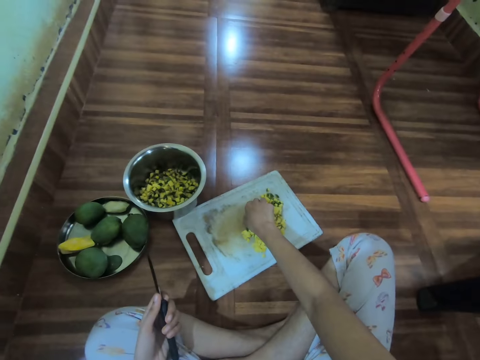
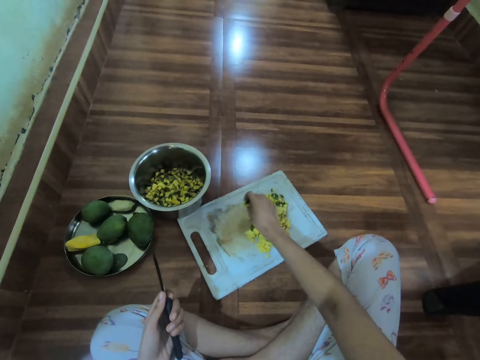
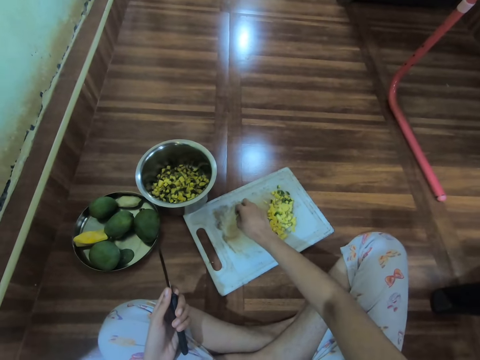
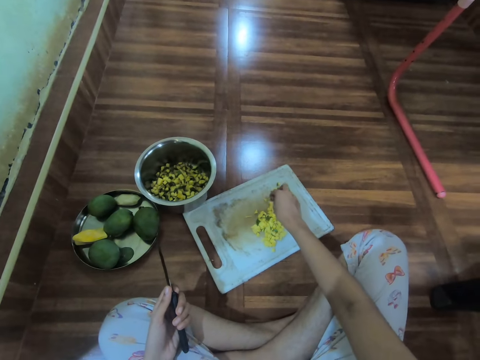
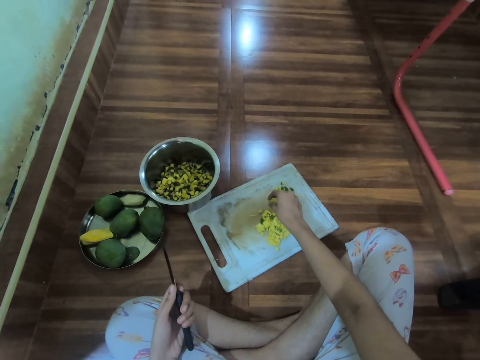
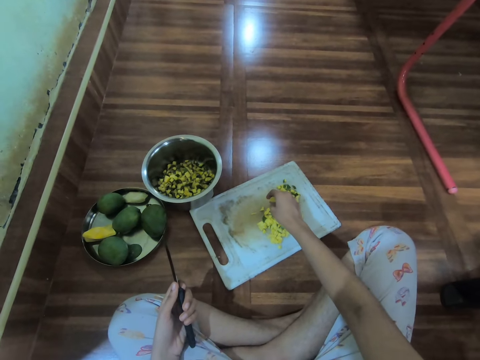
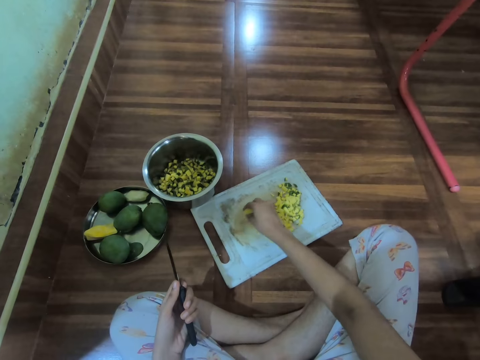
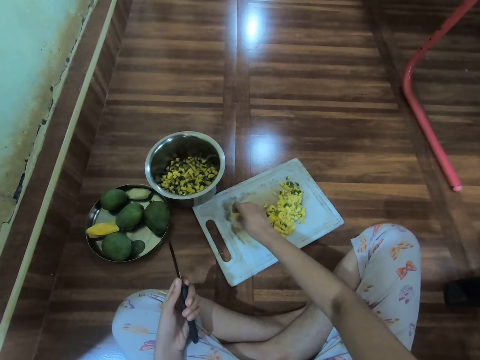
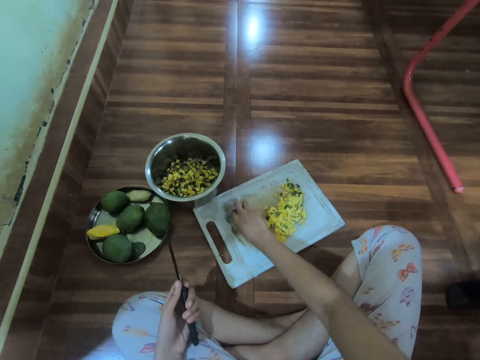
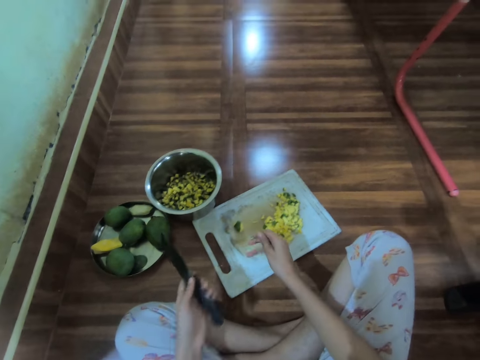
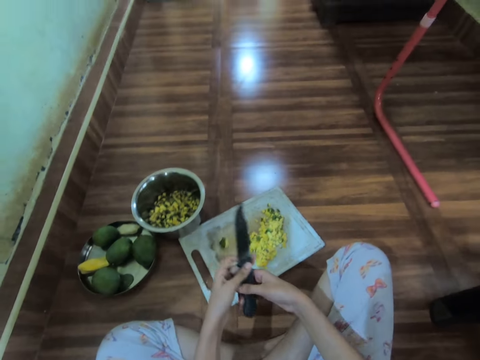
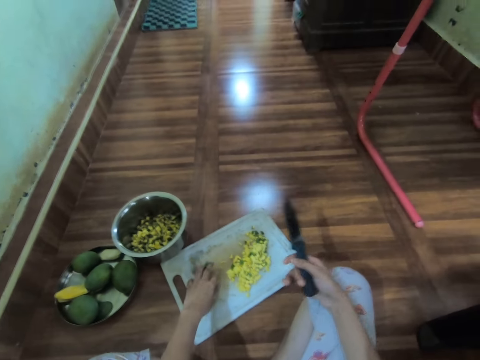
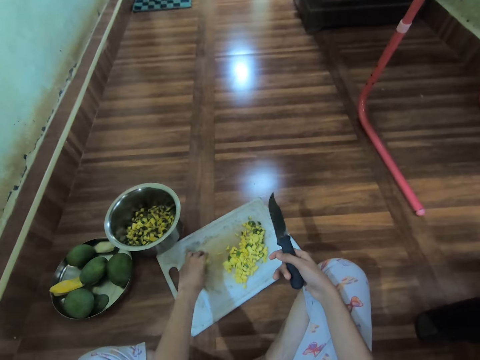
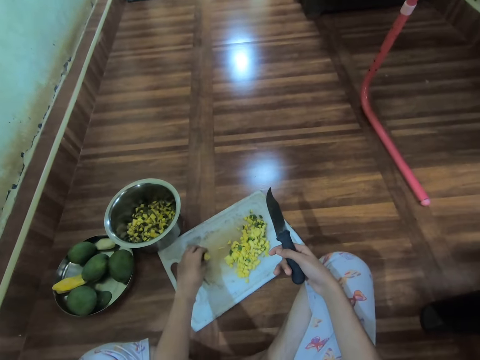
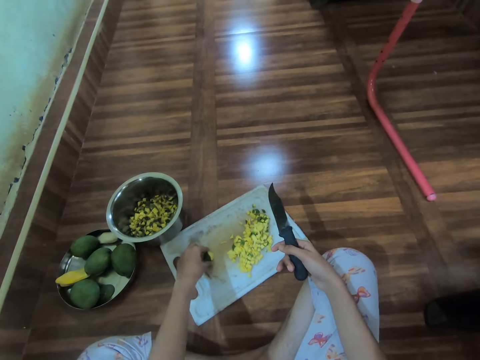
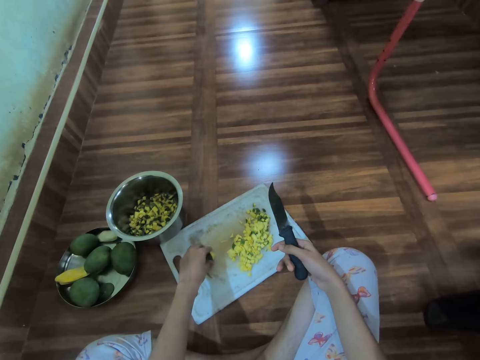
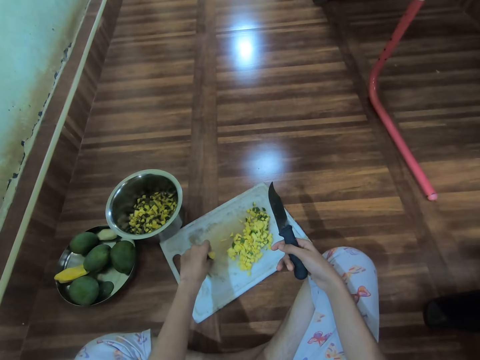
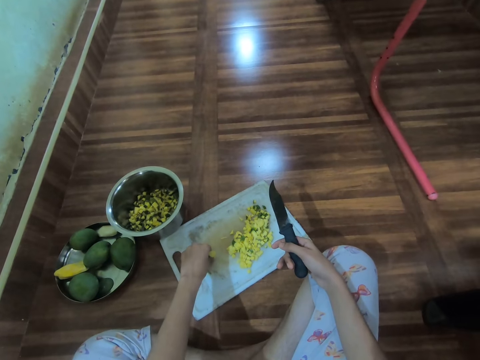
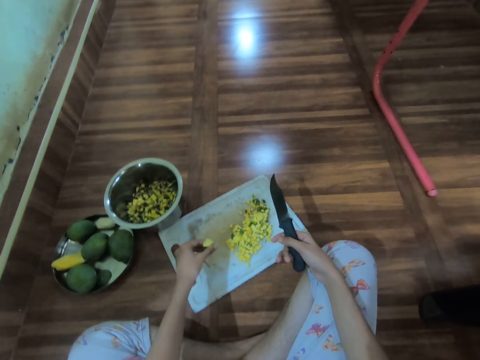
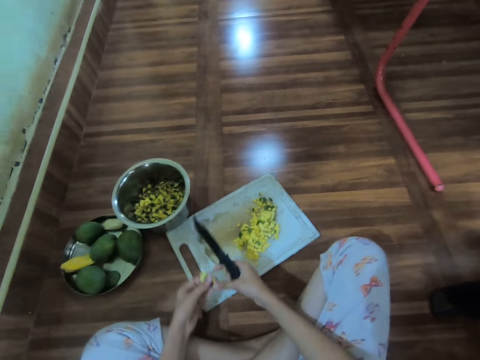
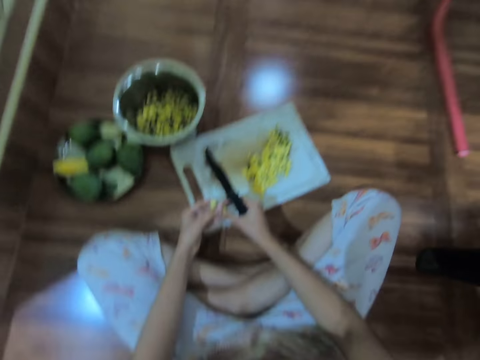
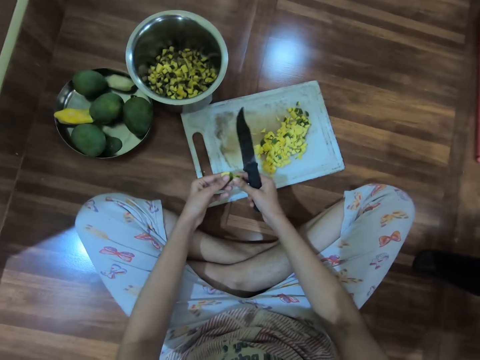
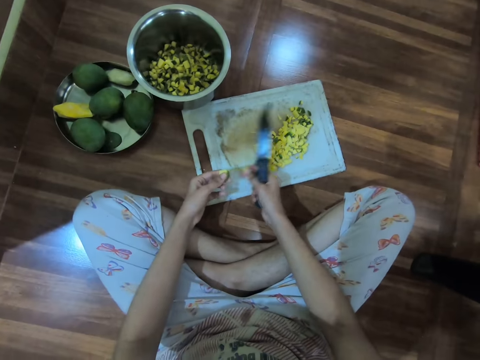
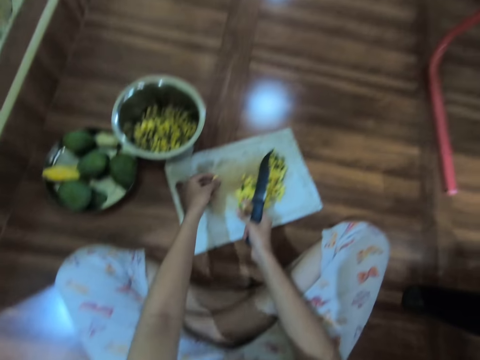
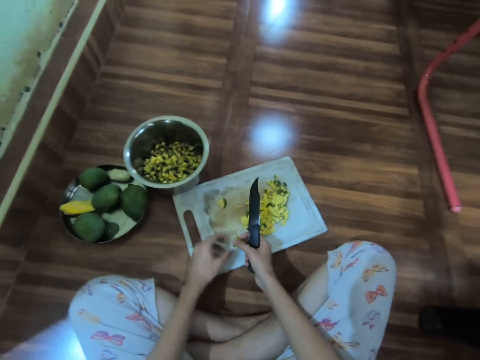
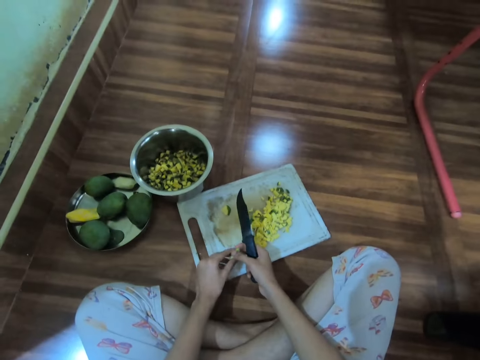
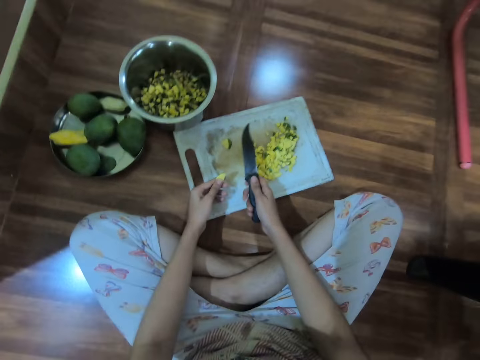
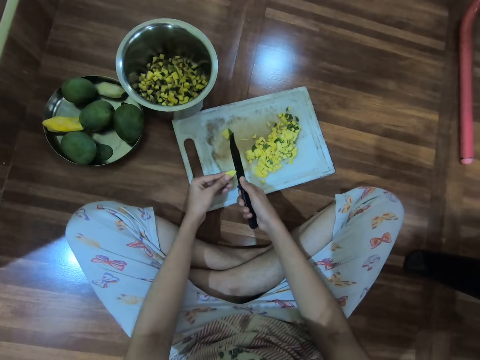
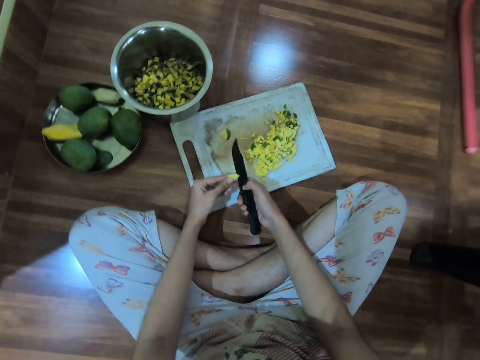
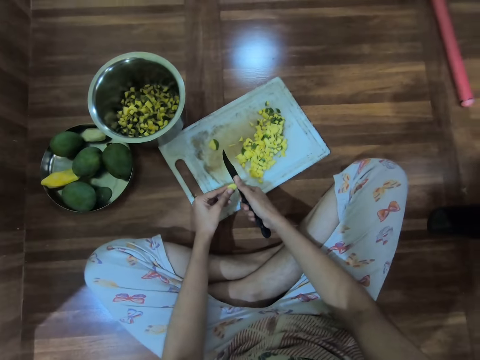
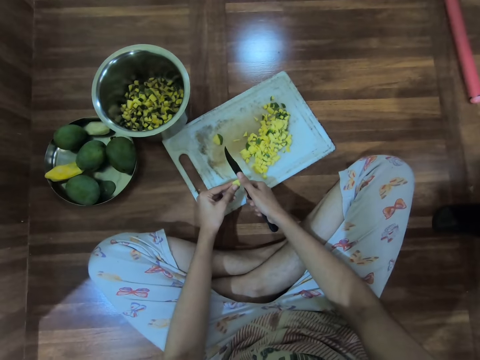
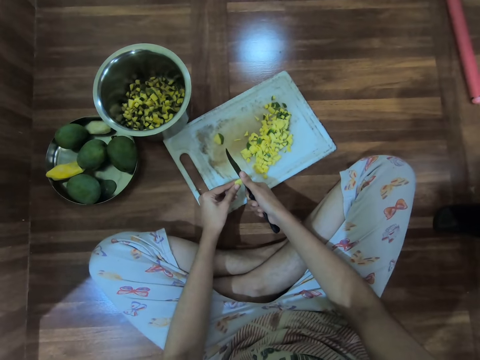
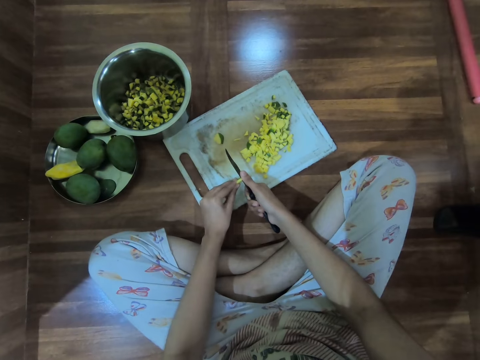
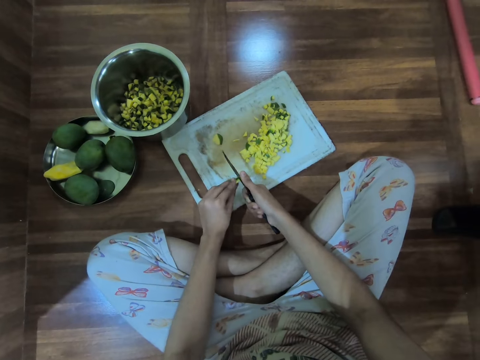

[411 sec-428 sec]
The camera wearer passes the knife from her left hand to her right hand. She adjusts the mango slice on the tray with her left hand. She picks the mango on the chopping board. She holds the mango slice with her hands. She separates the mango slices with her hands. She drops the mango slice on the tray with her left hand. She passes the mango slice from her left hand to her right hand. She cuts the mango slices on the tray with the knife in her right hand.

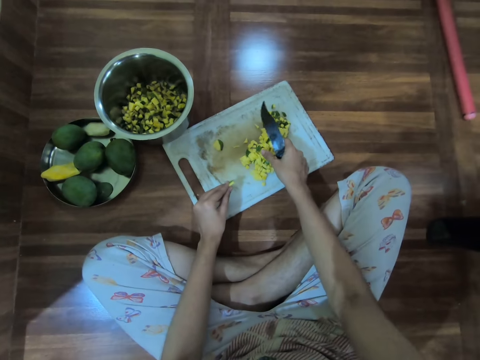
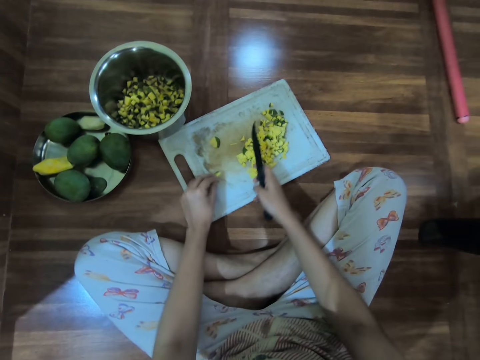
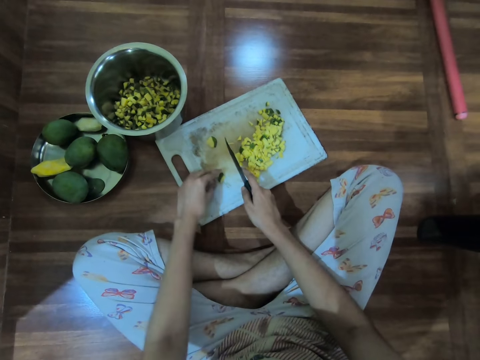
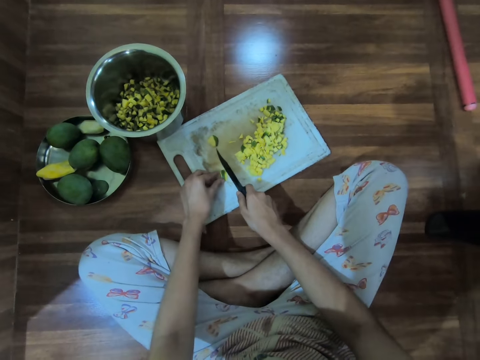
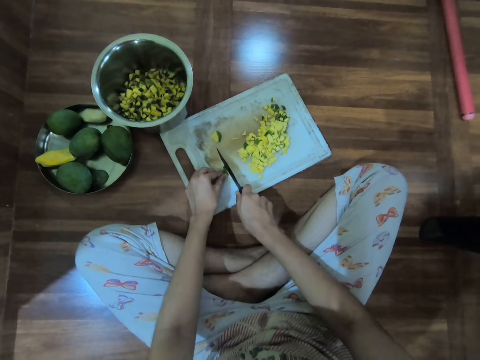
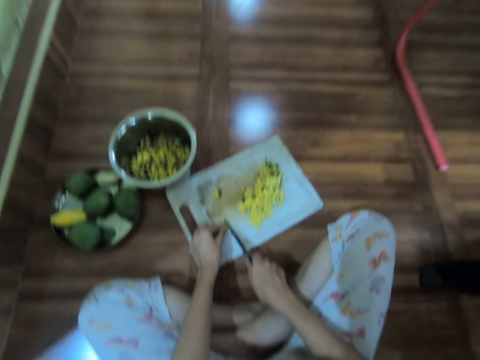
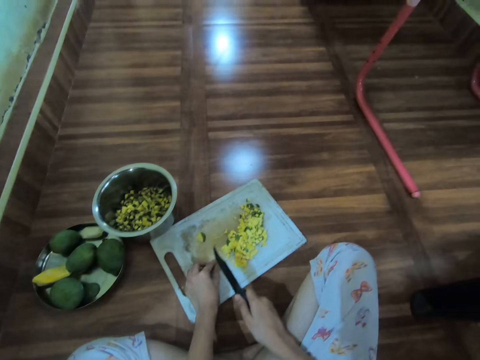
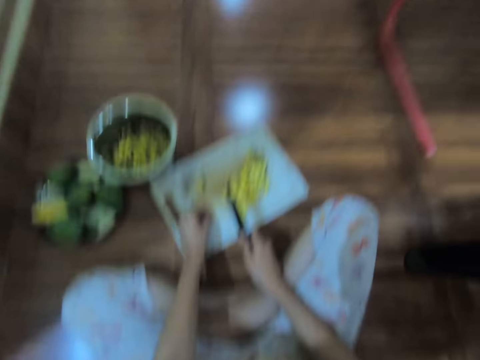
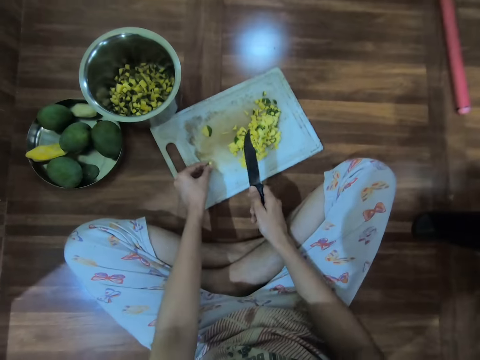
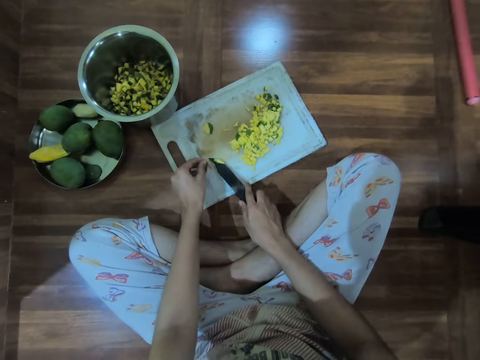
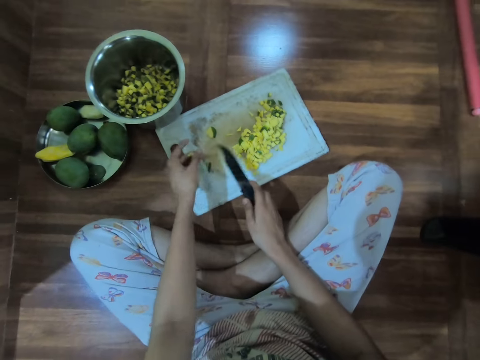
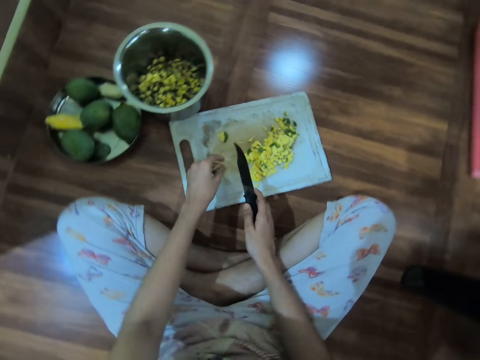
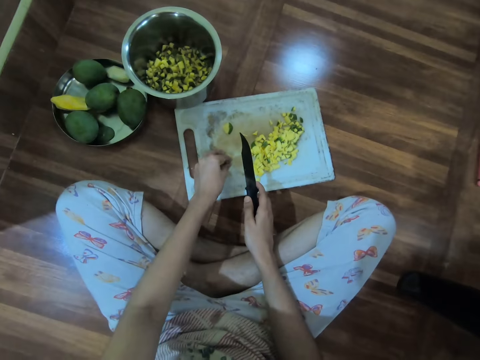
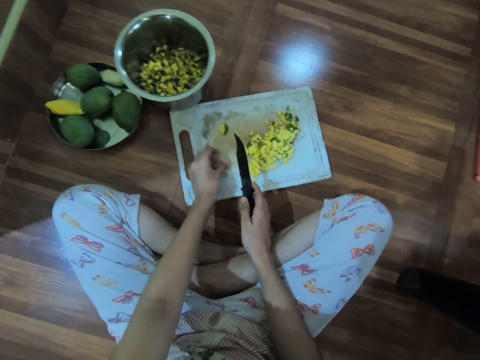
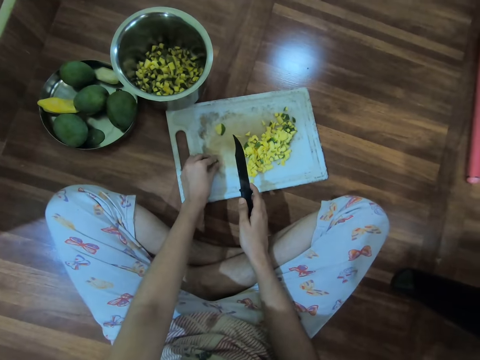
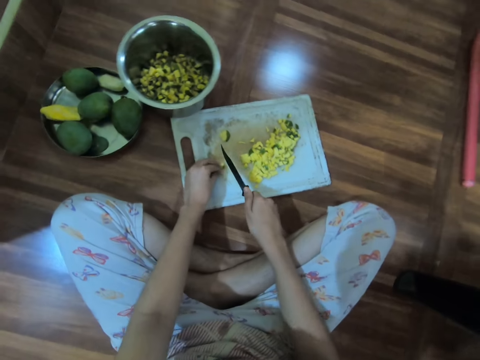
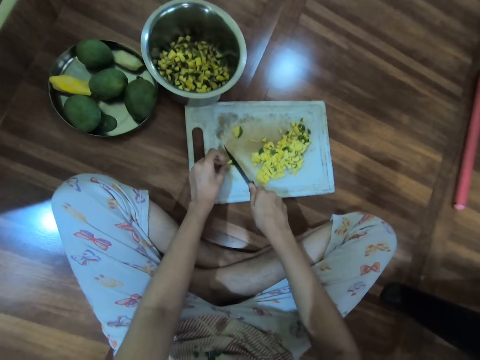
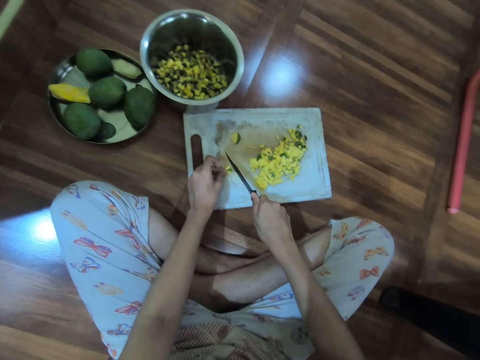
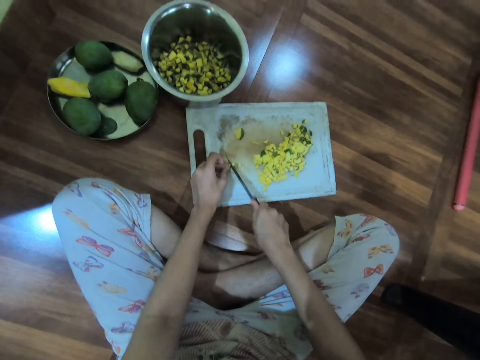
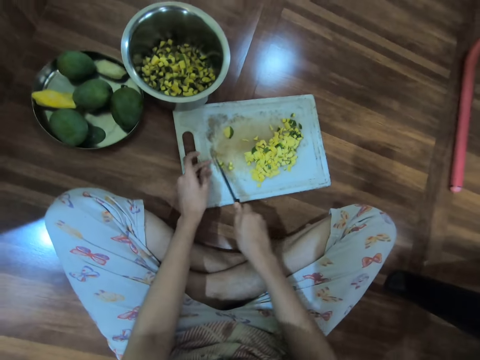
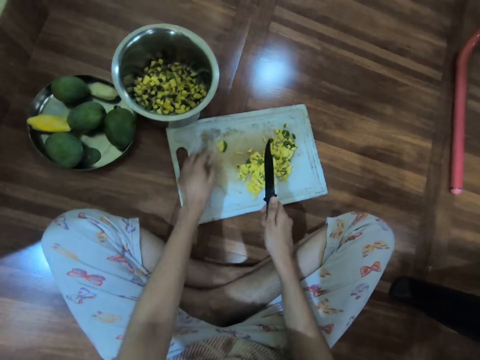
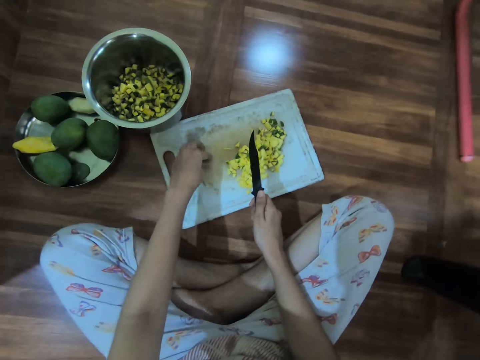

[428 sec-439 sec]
The camera wearer places the mango slice on the tray with her left hand. She cuts the mango slices on the tray with the knife in her right hand. She removes the mango slices from the knife with her right hand. She places the mango slice on the tray with her left hand. She cuts the mango slices on the tray with the knife in her right hand. She moves the mango slices on the tray with the knife in her right hand. She places the mango slice on the tray with her left hand. She picks the mango on the chopping board.
